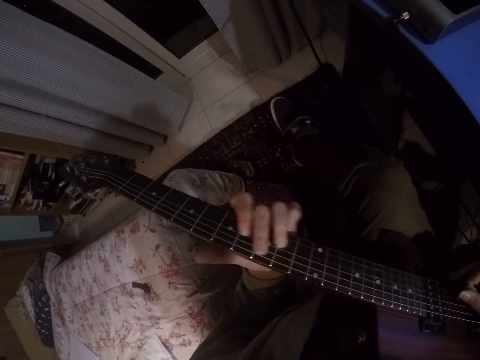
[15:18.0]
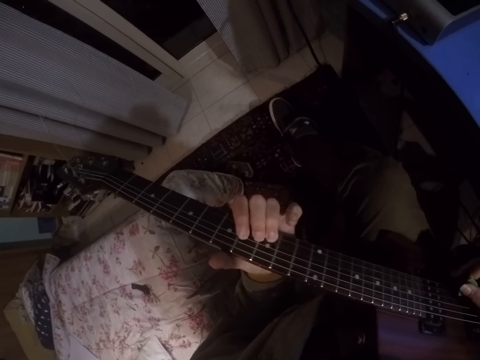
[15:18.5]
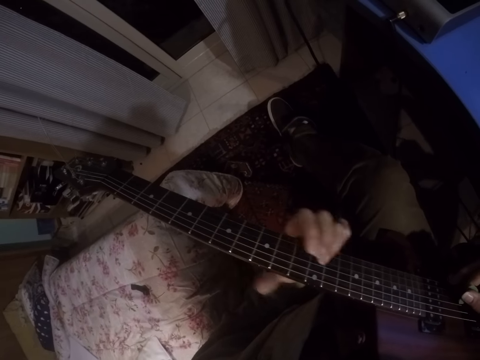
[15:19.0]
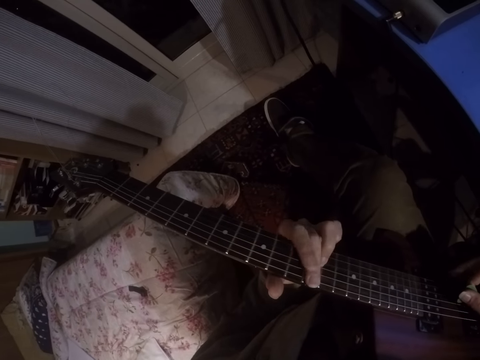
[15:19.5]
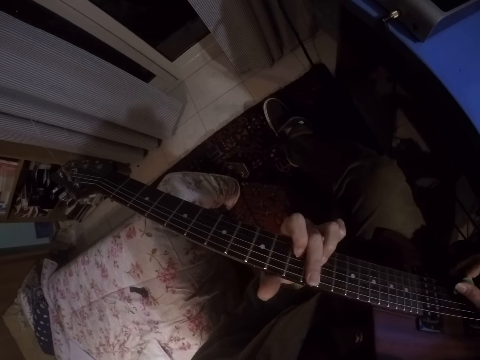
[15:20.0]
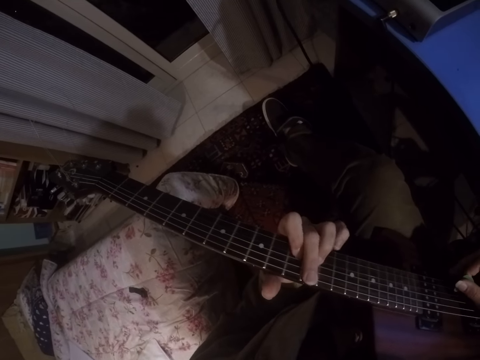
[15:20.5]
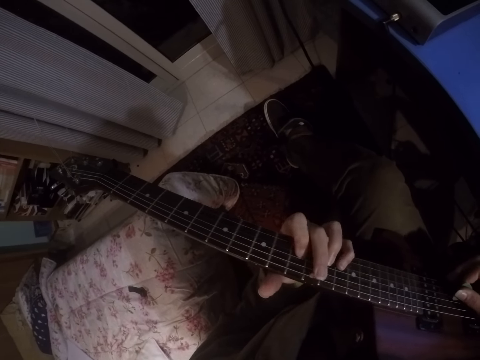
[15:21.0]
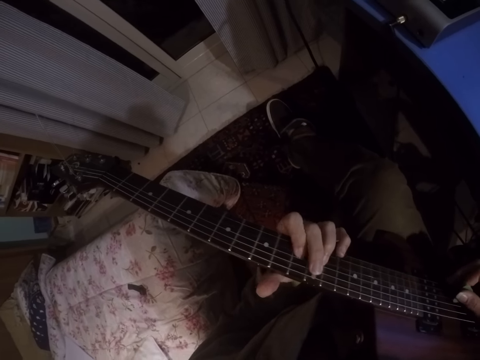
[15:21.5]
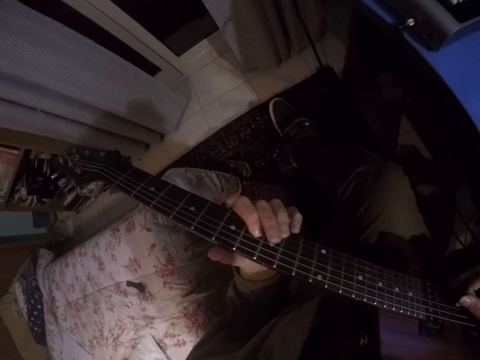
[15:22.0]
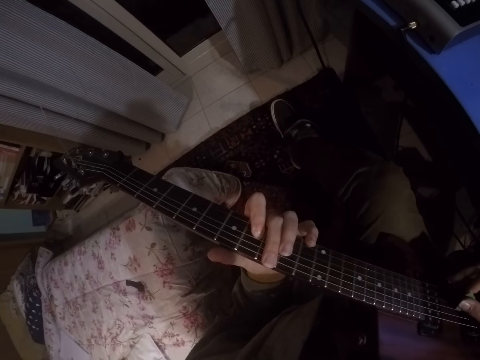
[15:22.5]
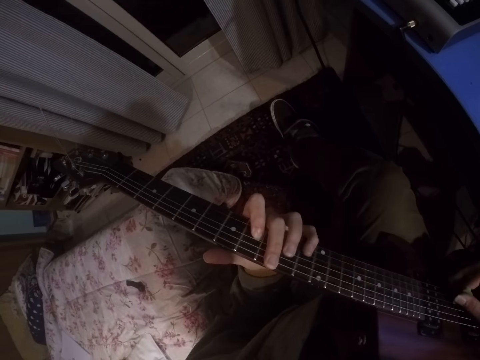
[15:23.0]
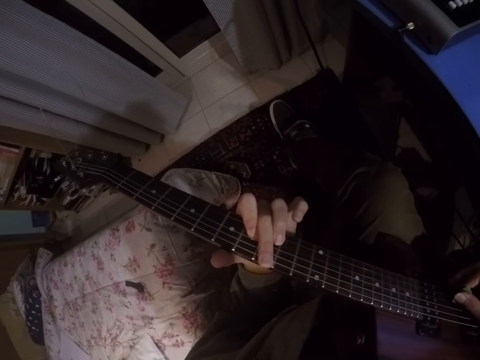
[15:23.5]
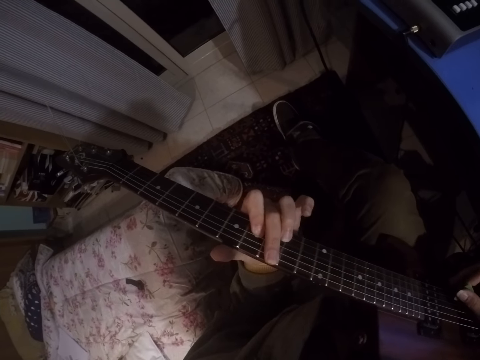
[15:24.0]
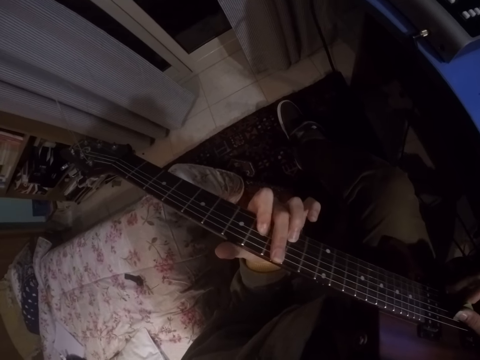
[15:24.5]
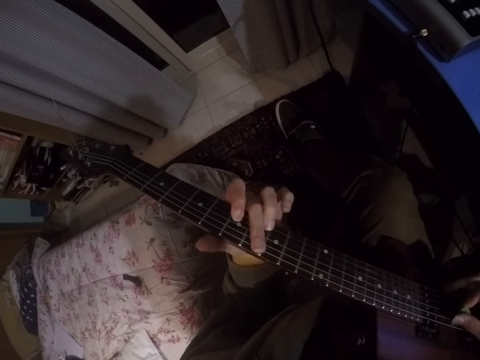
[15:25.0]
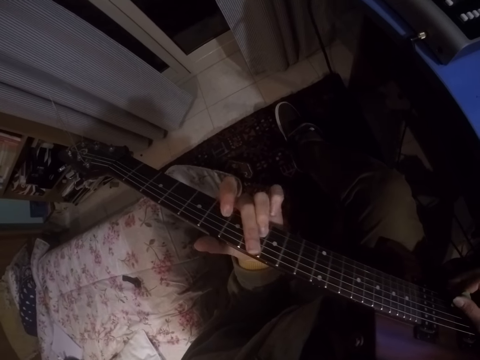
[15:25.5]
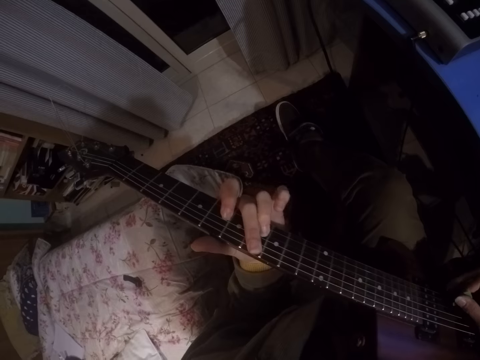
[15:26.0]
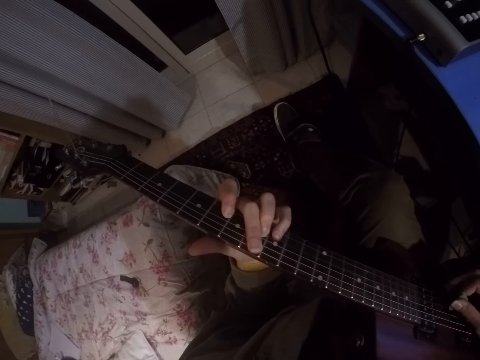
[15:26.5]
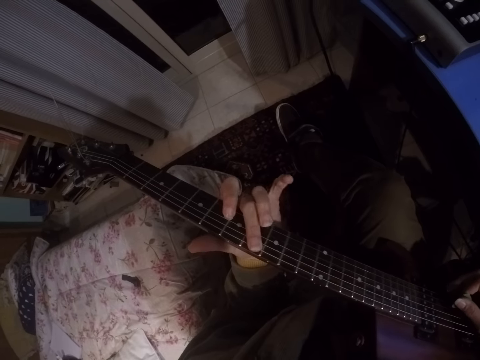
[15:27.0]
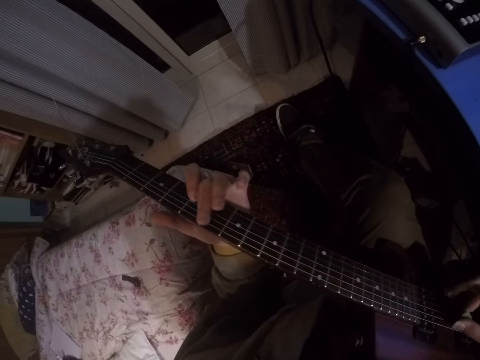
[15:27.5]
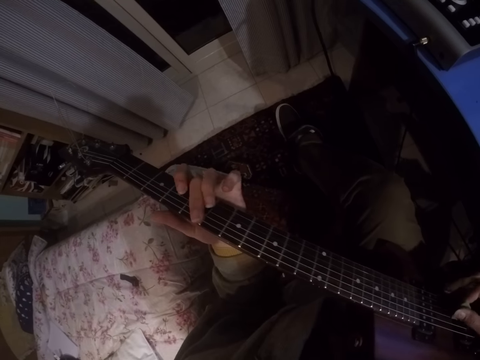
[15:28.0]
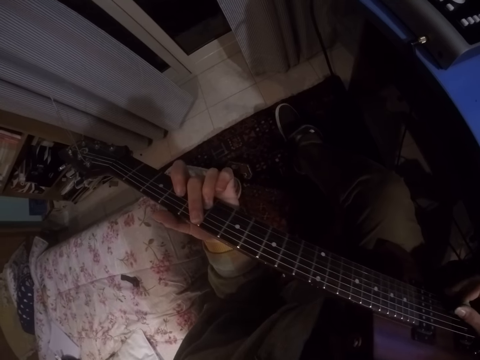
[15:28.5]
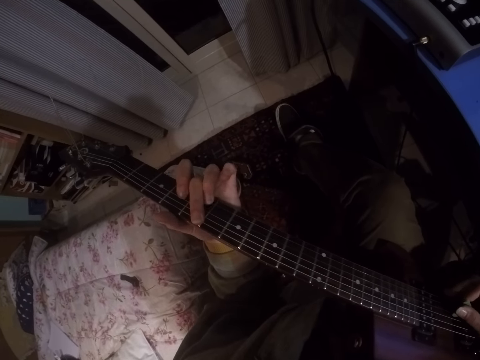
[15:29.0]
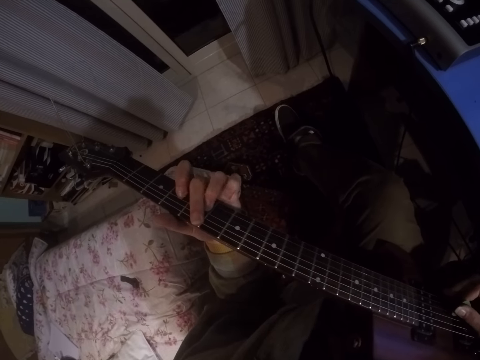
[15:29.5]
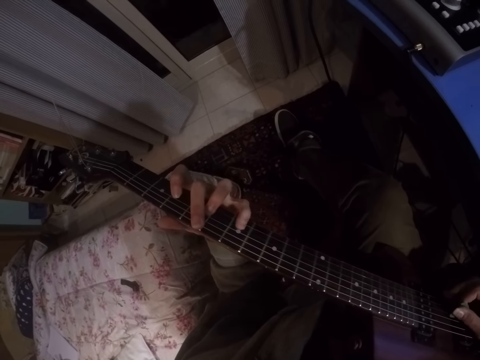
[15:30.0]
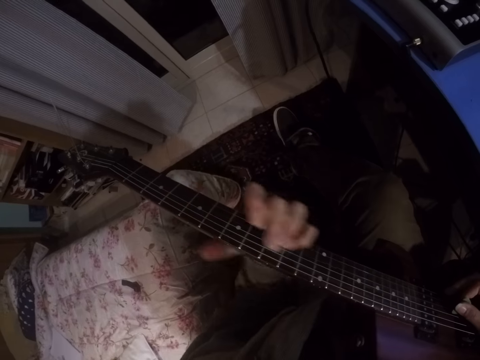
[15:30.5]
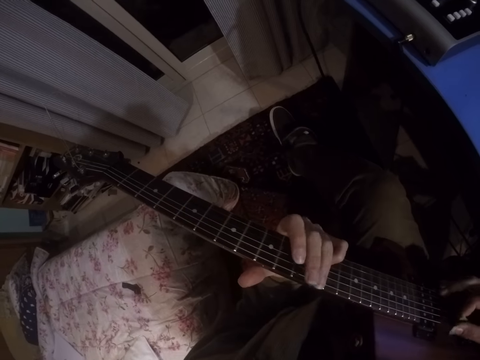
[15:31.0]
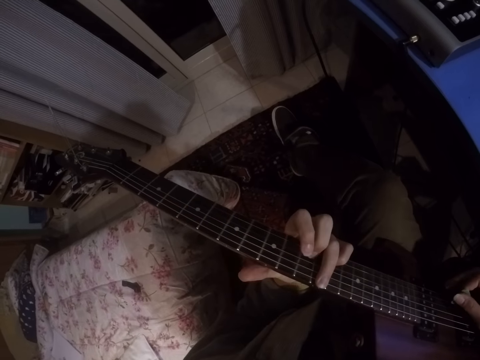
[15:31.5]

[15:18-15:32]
The camera wearer plays the guitar. They press the guitar.

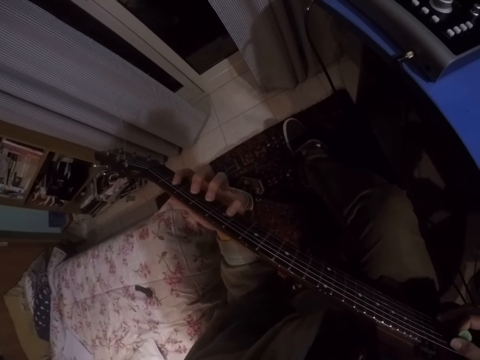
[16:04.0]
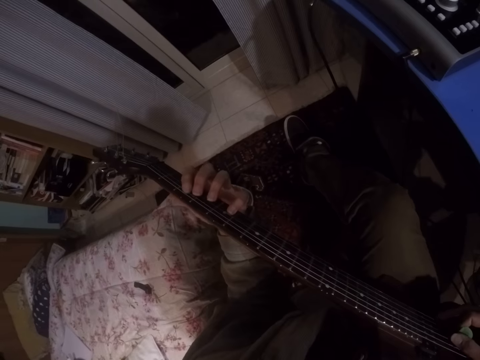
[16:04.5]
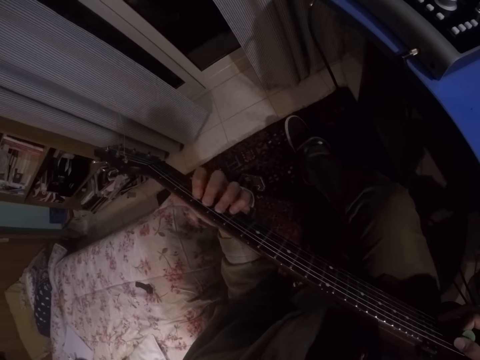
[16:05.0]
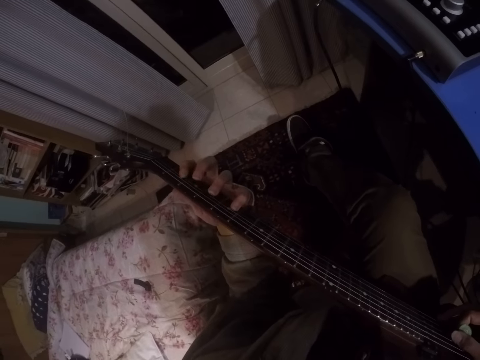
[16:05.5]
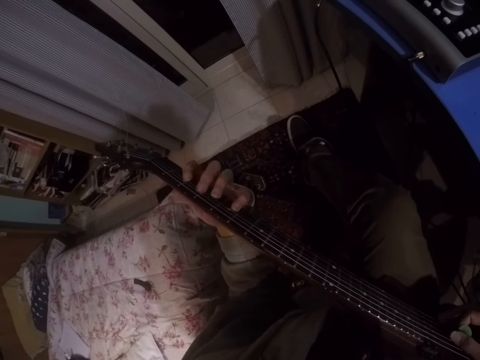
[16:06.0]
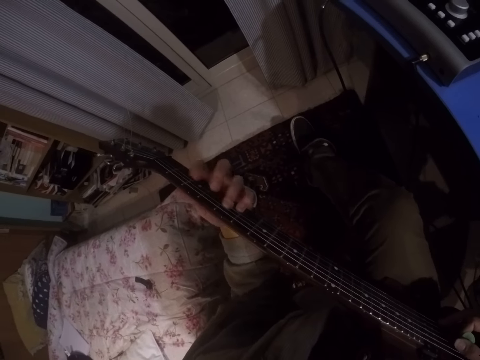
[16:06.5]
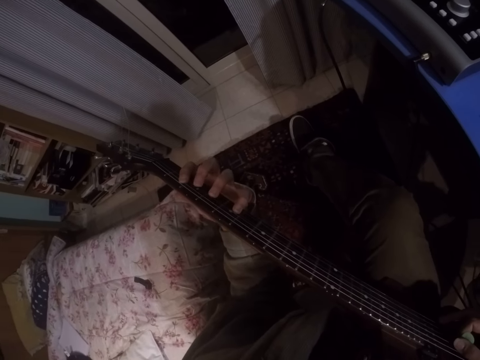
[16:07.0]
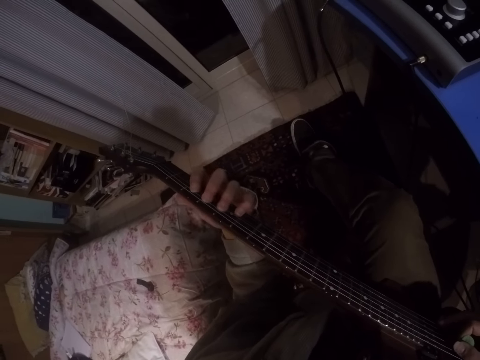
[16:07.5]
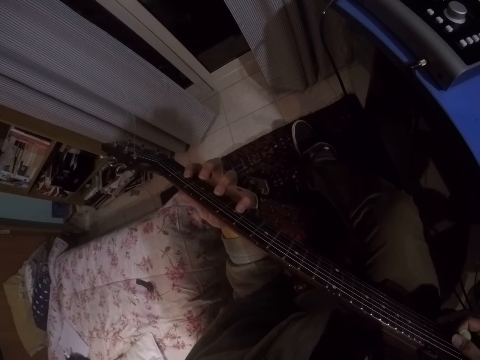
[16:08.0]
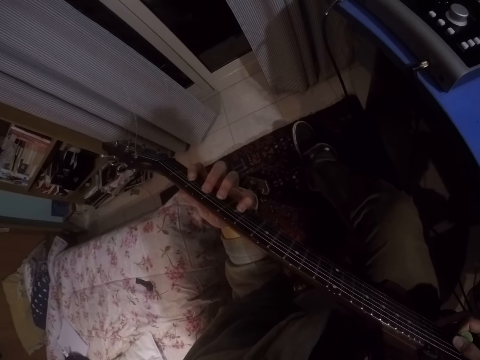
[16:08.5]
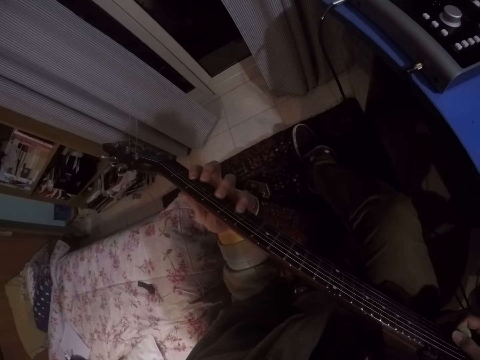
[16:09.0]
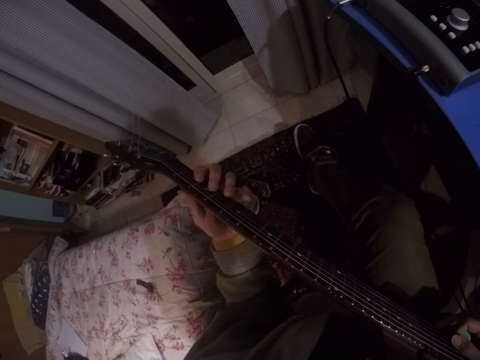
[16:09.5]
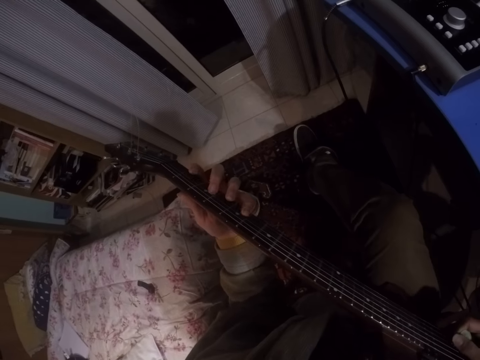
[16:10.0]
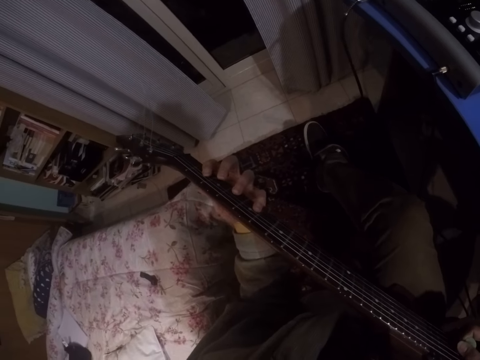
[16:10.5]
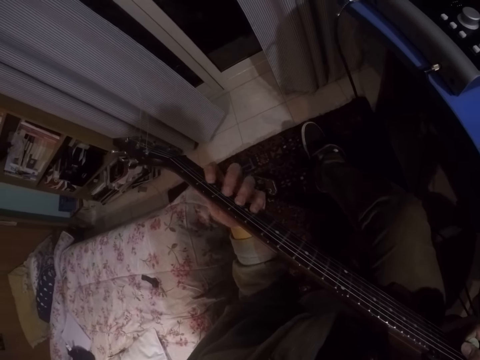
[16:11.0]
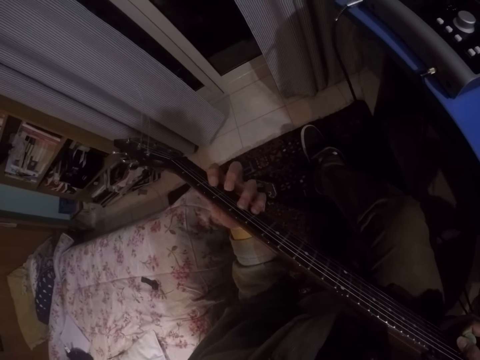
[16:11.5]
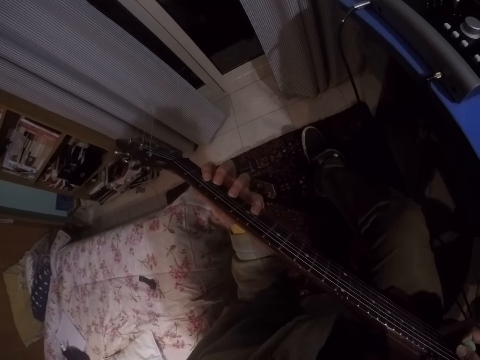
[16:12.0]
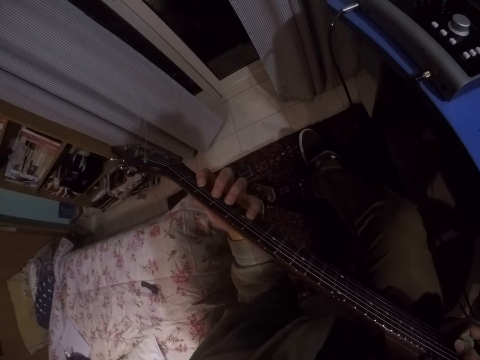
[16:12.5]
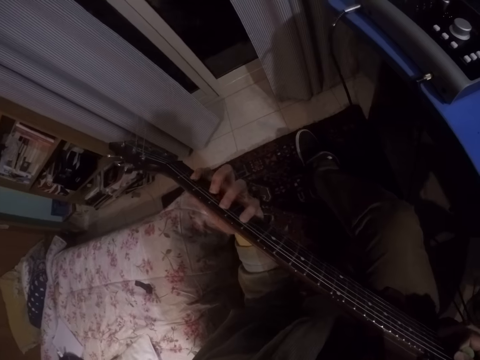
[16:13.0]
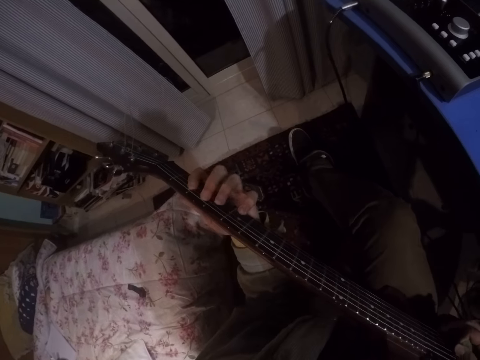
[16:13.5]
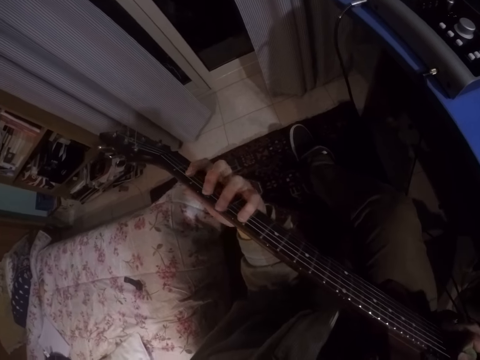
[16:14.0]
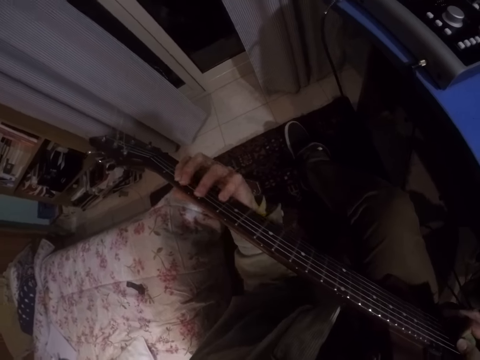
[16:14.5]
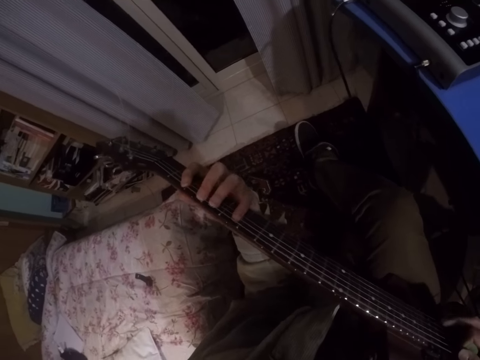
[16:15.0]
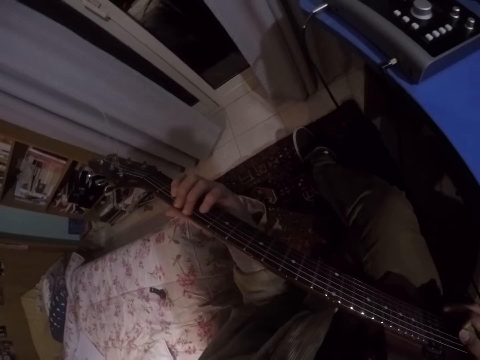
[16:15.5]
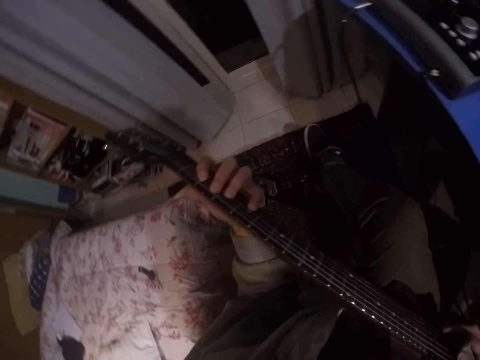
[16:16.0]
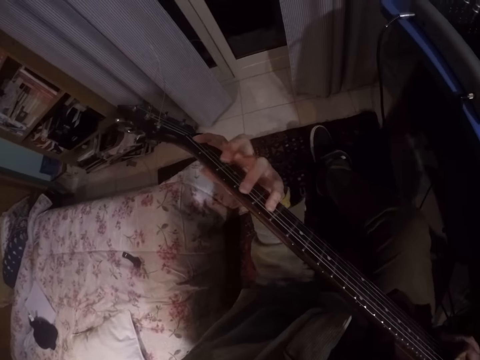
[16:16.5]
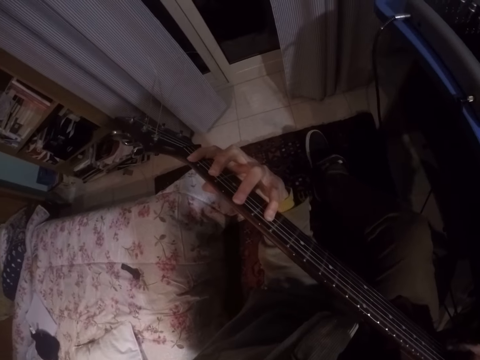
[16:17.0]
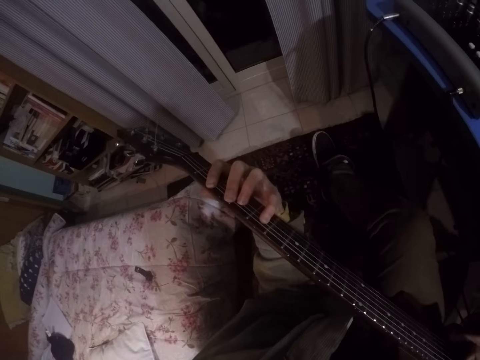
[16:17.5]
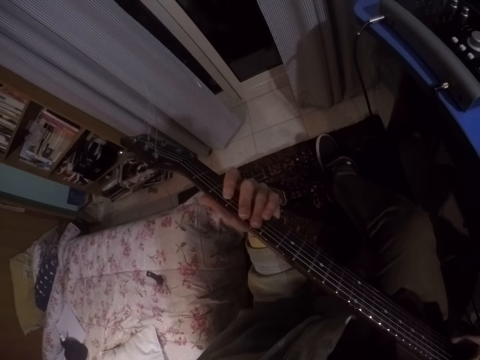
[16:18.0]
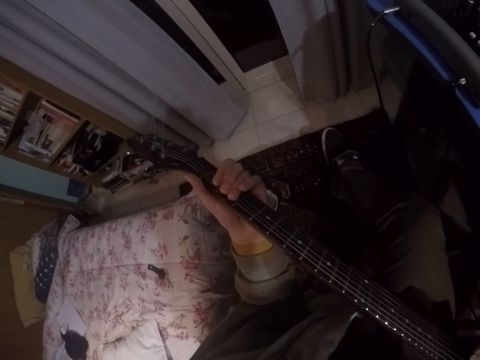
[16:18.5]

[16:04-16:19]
The camera wearer presses the guitar.
